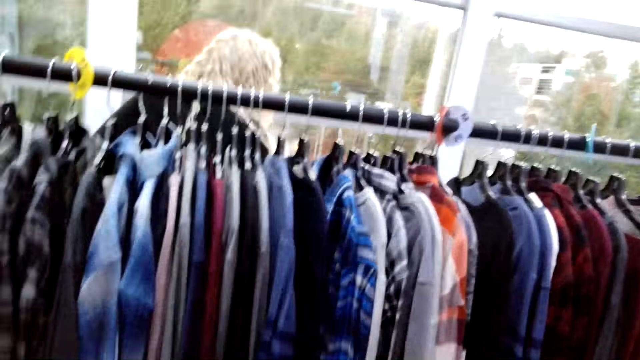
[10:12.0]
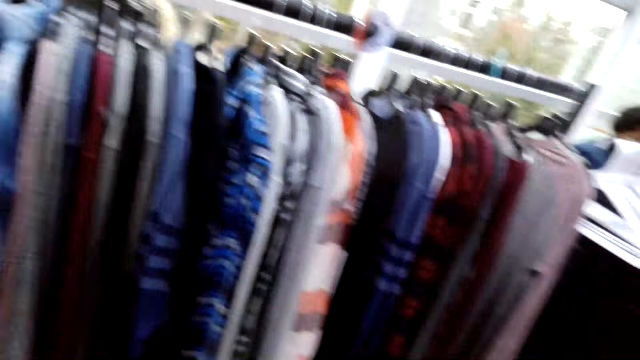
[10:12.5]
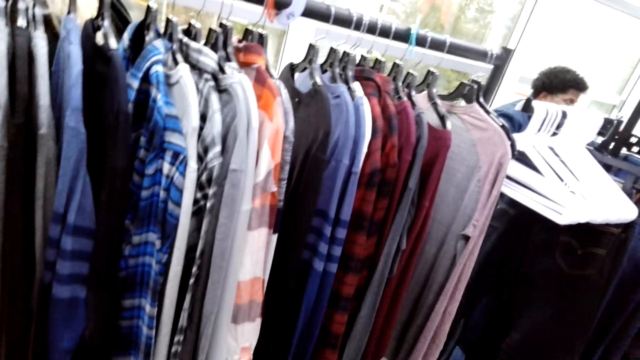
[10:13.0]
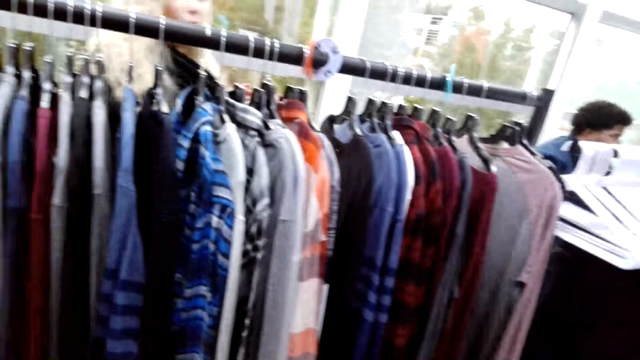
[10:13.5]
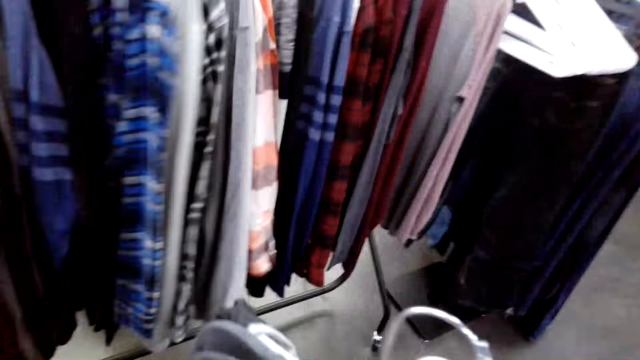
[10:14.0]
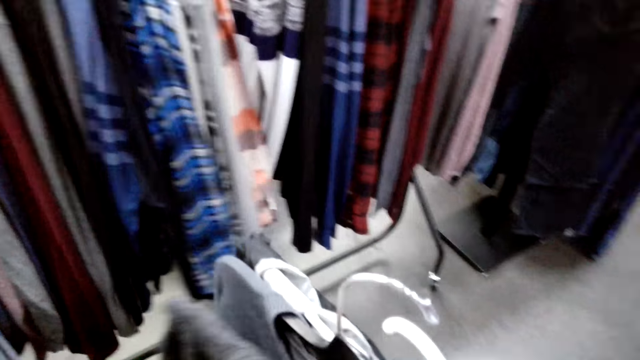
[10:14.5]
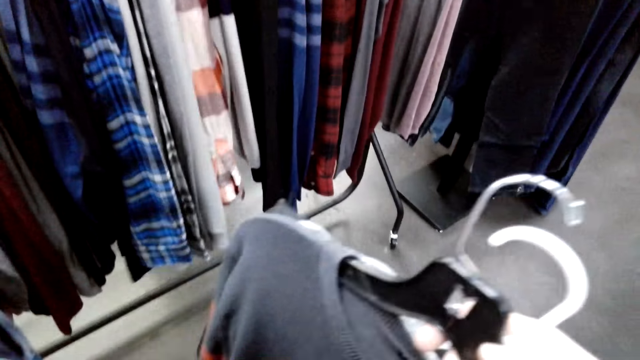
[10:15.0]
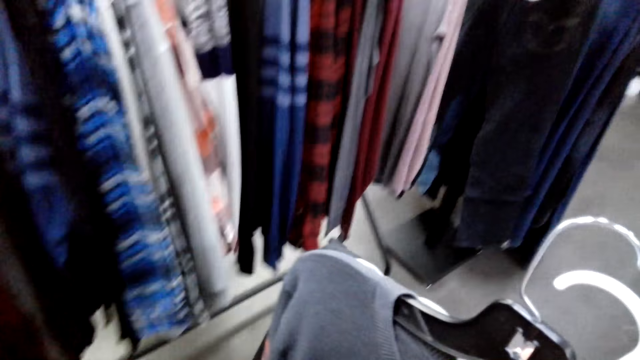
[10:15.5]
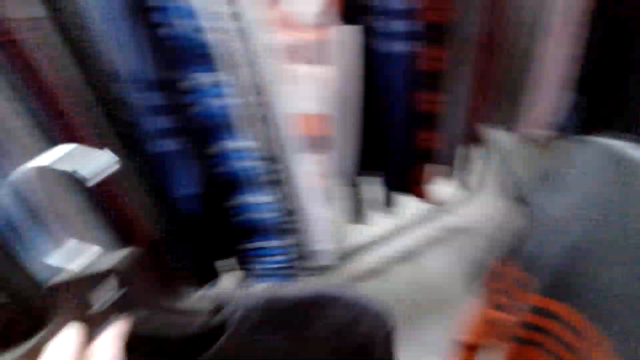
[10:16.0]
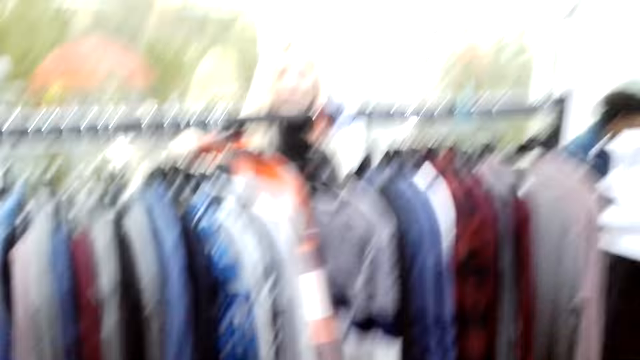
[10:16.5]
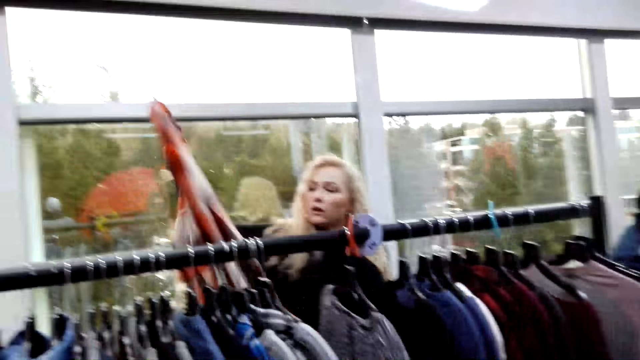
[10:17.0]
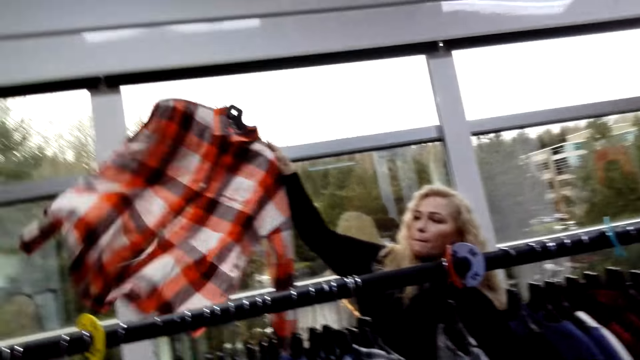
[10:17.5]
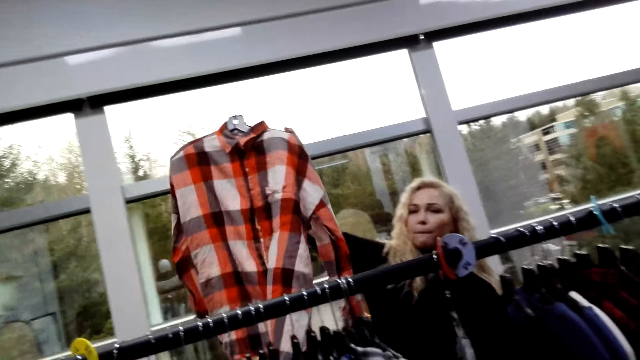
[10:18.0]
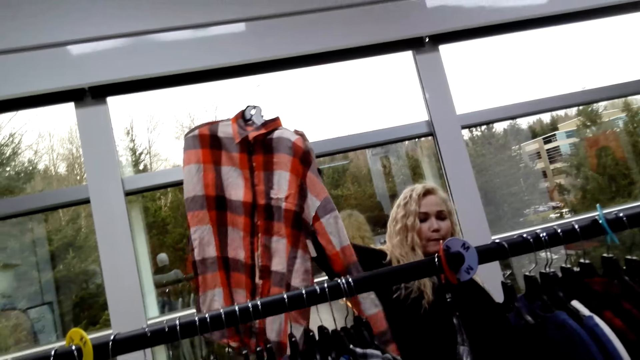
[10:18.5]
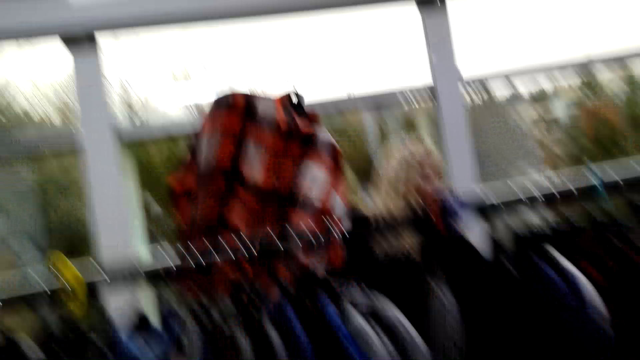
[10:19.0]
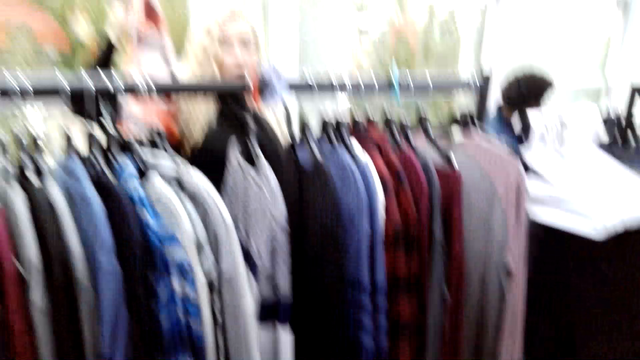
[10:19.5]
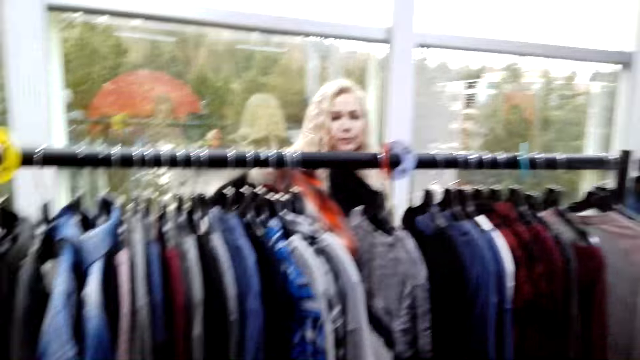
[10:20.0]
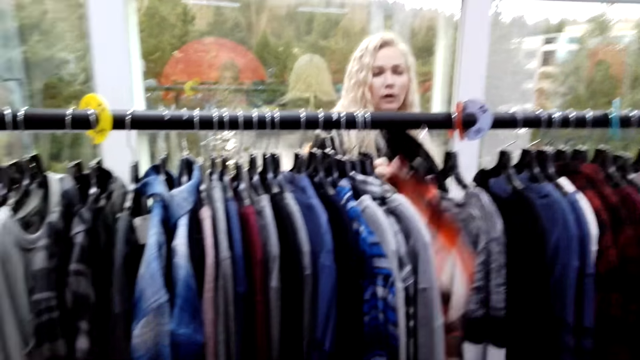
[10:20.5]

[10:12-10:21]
The camera wearer looks at the clothes. A woman talks to the camera wearer. The woman shows the camera wearer cloth. The camera wearer dialogues with the woman.

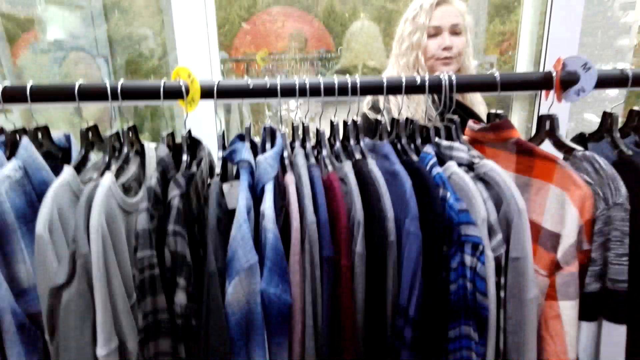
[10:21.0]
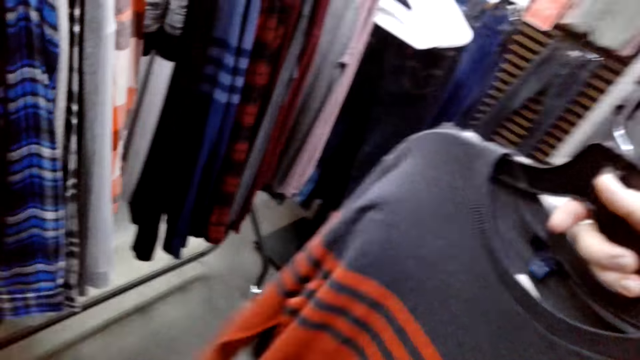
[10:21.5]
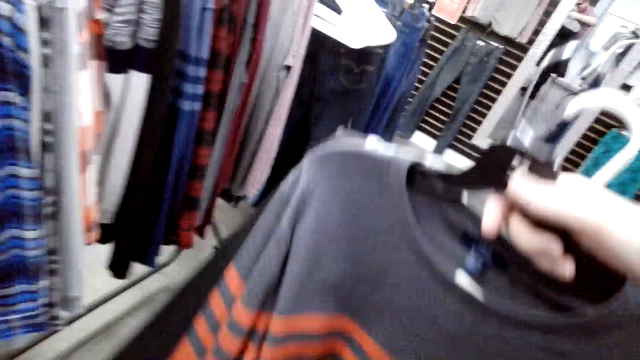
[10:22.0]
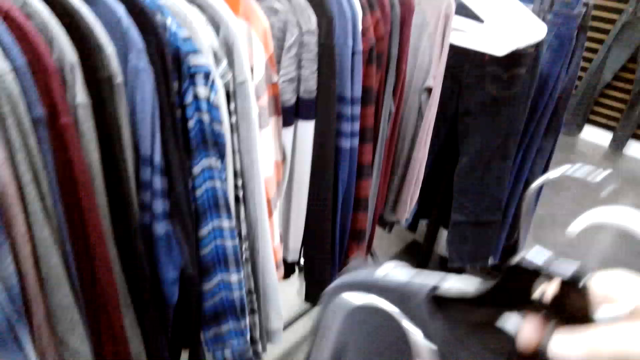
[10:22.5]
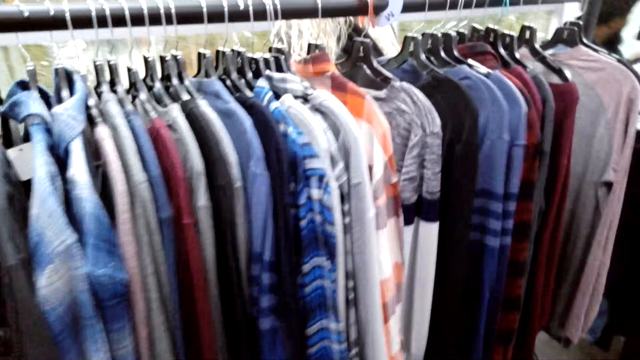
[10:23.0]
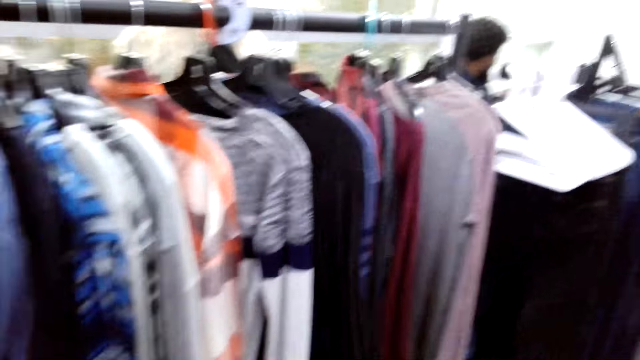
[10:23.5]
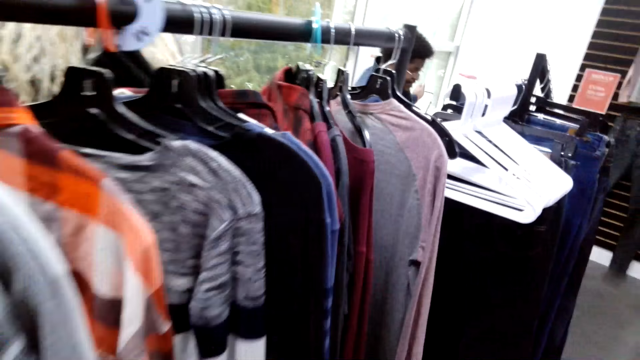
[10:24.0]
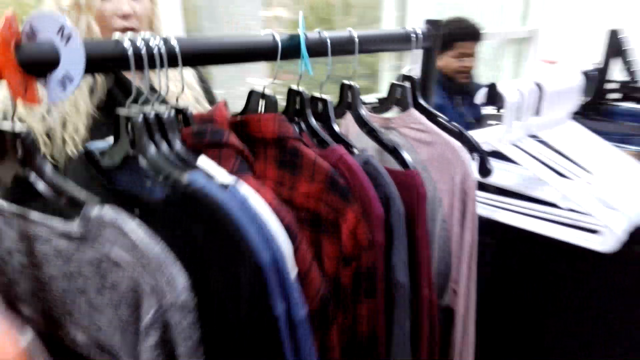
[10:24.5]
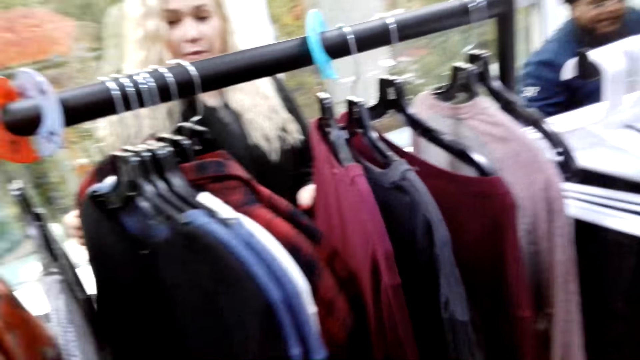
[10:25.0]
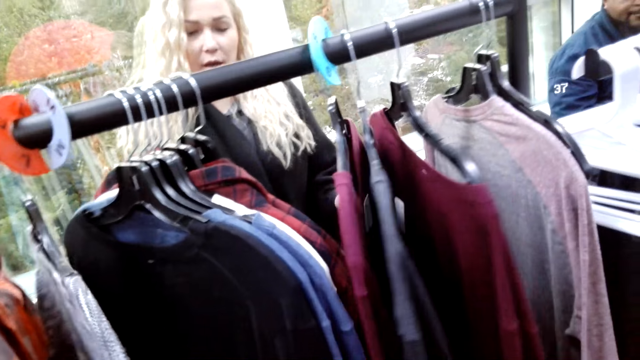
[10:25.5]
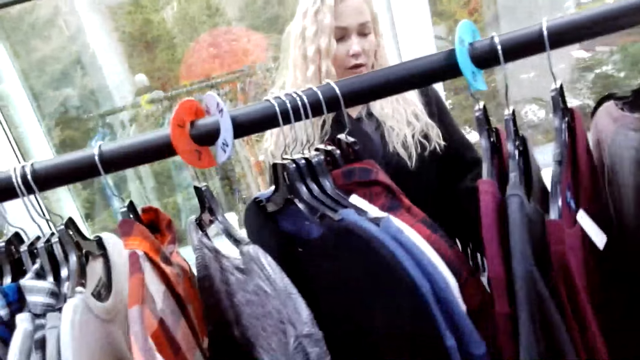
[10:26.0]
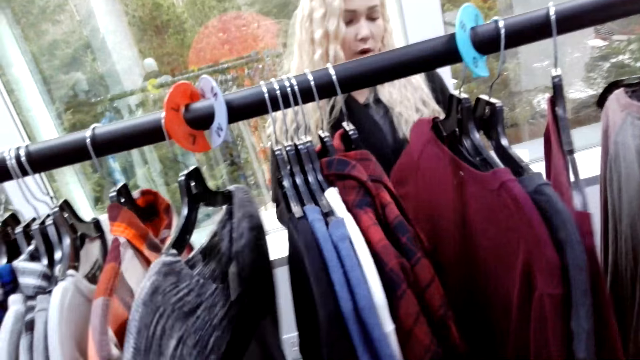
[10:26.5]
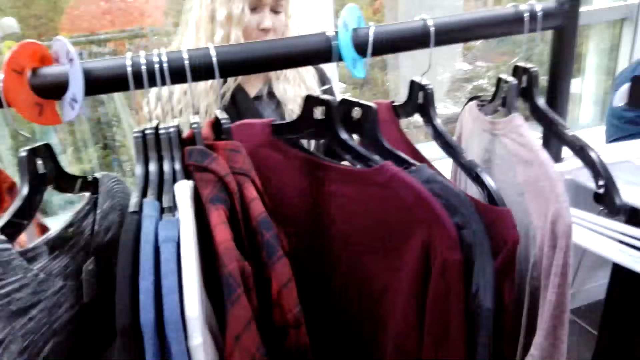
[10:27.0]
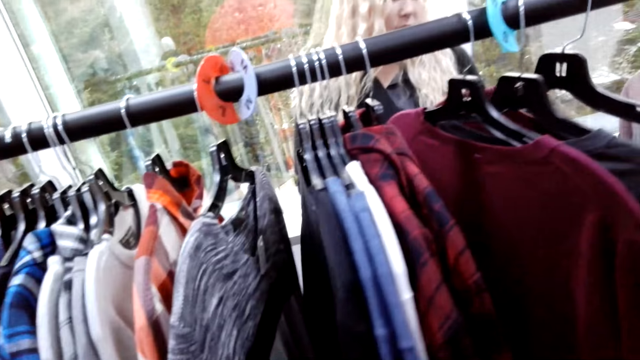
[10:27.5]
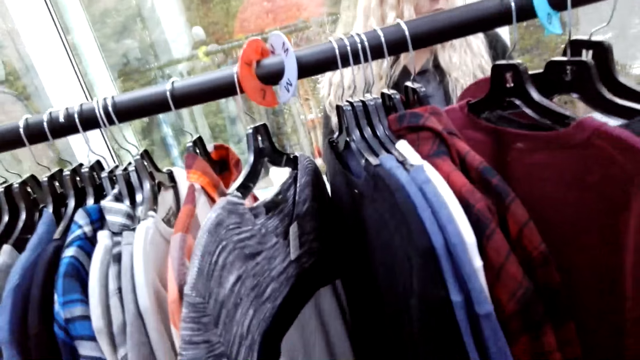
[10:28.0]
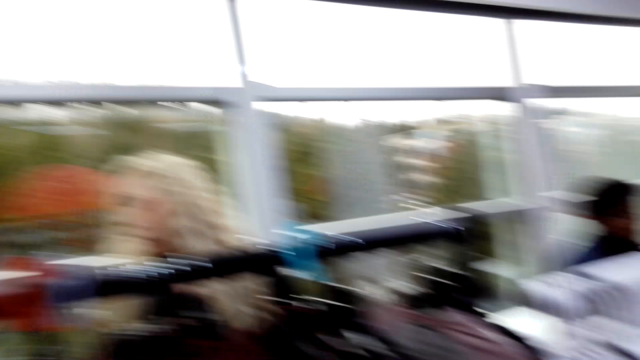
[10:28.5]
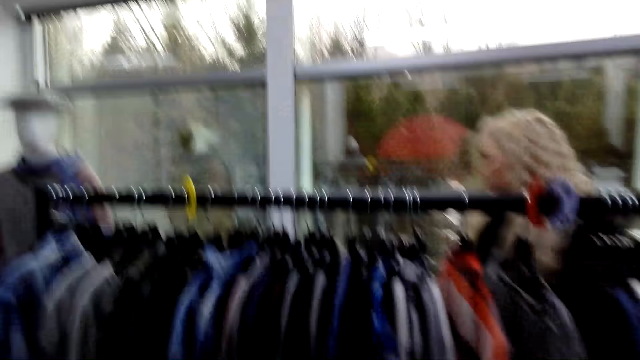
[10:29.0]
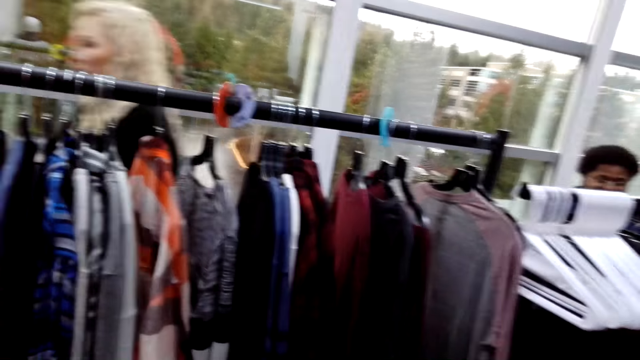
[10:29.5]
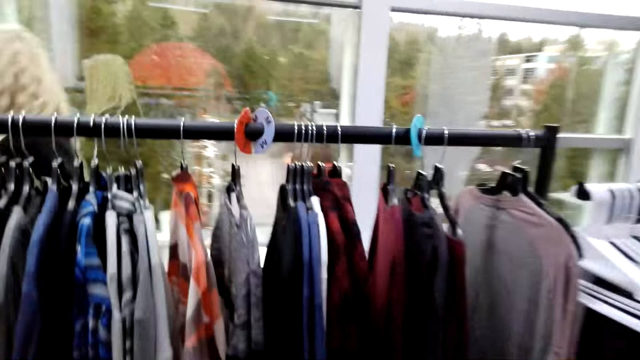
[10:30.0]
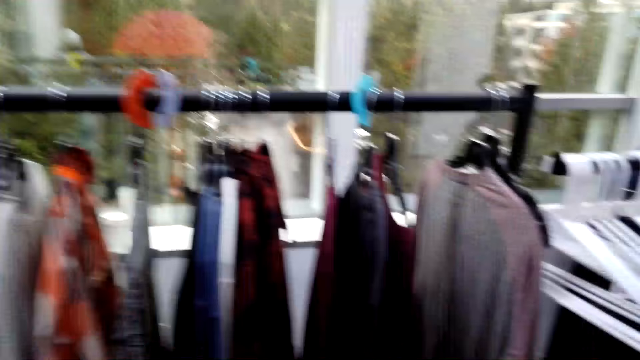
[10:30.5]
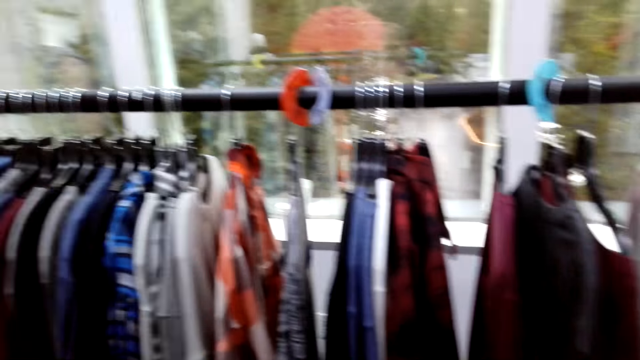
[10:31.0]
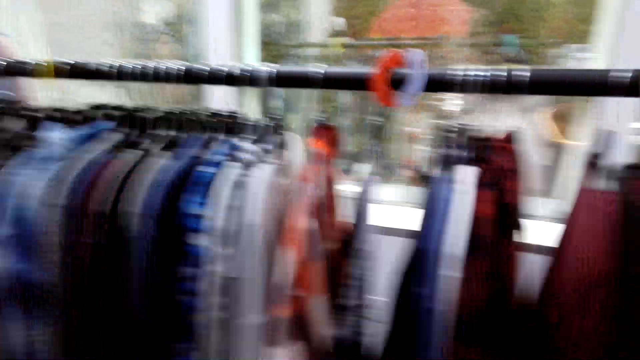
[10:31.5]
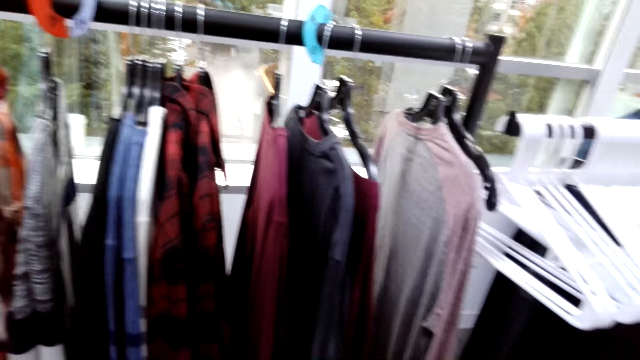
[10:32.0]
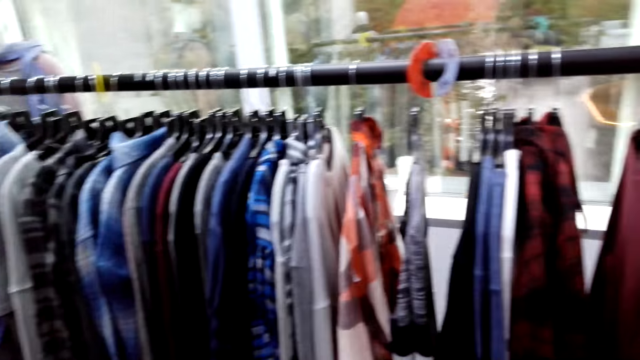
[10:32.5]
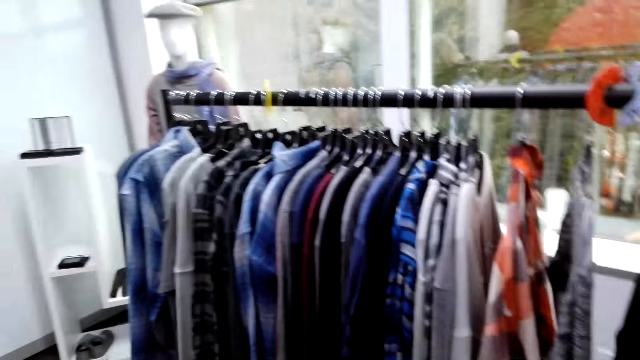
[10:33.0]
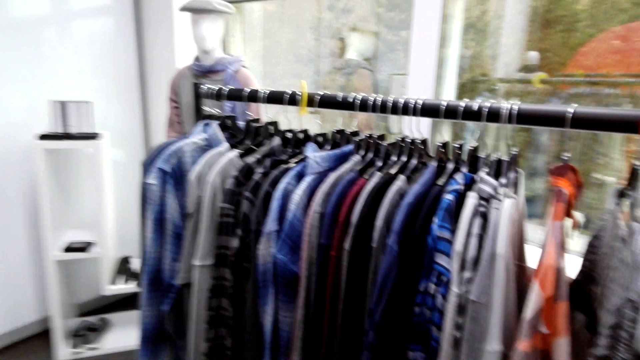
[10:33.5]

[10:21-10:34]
The camera wearer inspects the t-shirt in his hand. He walks towards the rack. A woman talks to the camera wearer. The camera wearer inspects the clothes on the rack. He talks to the woman.
